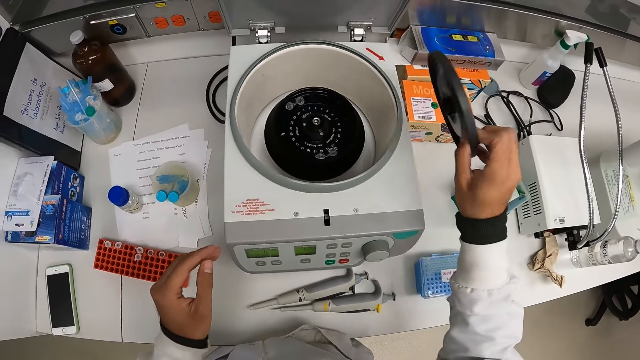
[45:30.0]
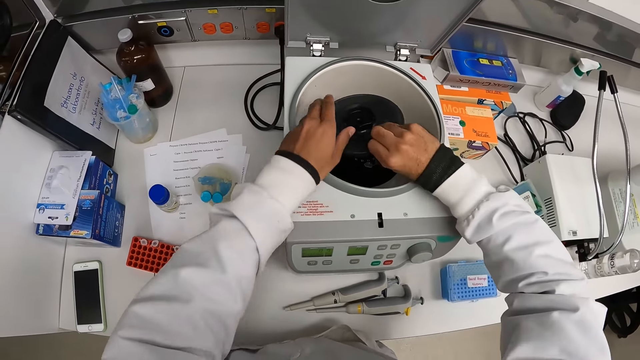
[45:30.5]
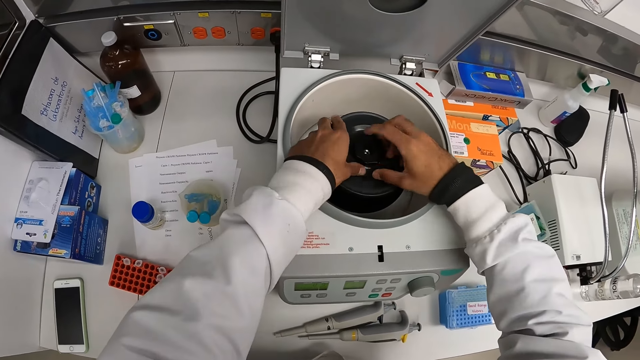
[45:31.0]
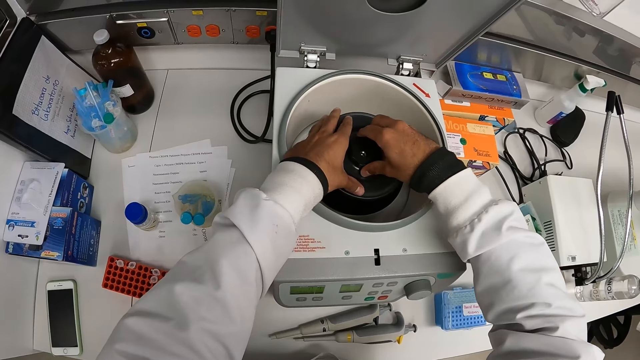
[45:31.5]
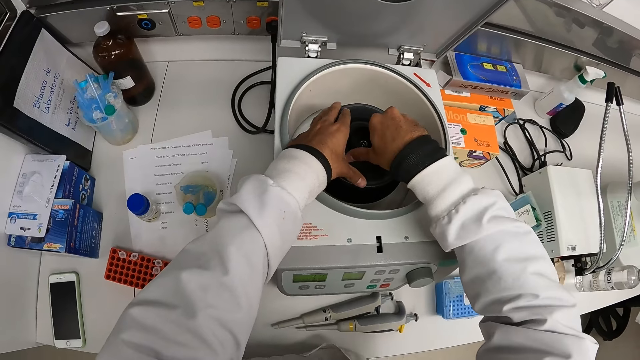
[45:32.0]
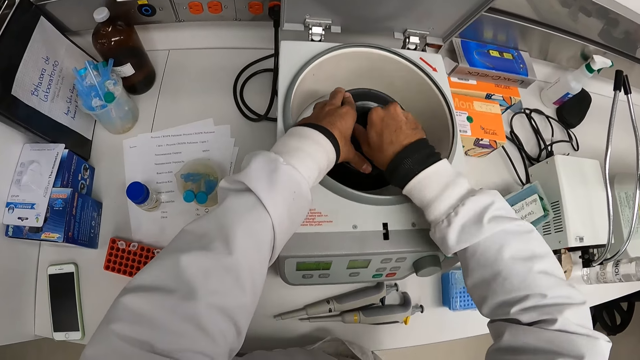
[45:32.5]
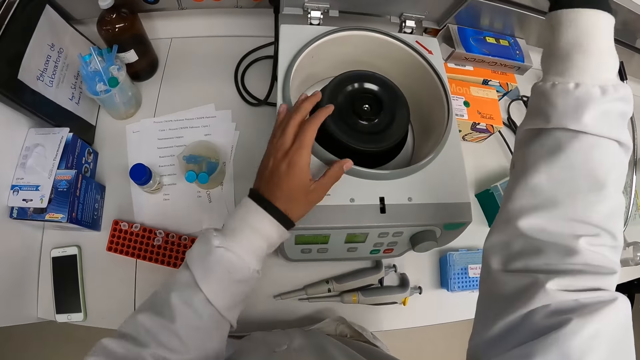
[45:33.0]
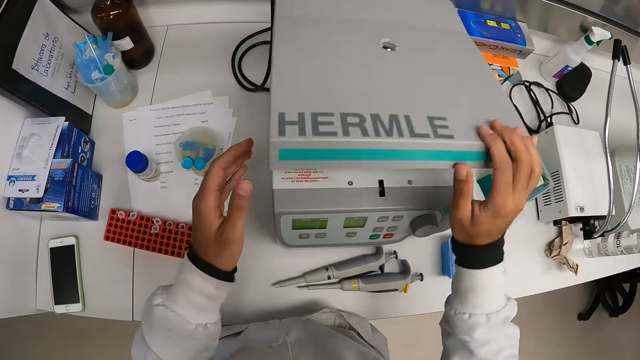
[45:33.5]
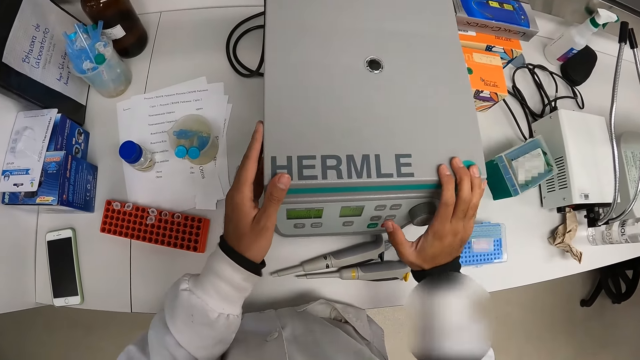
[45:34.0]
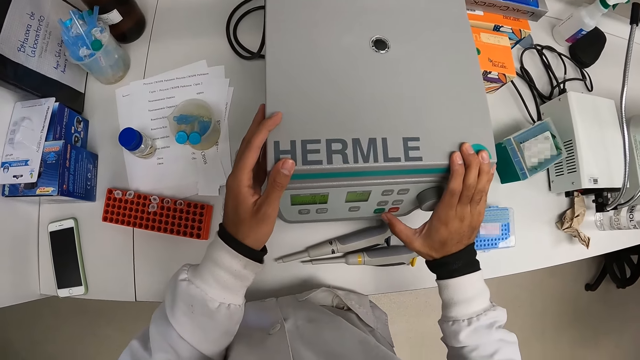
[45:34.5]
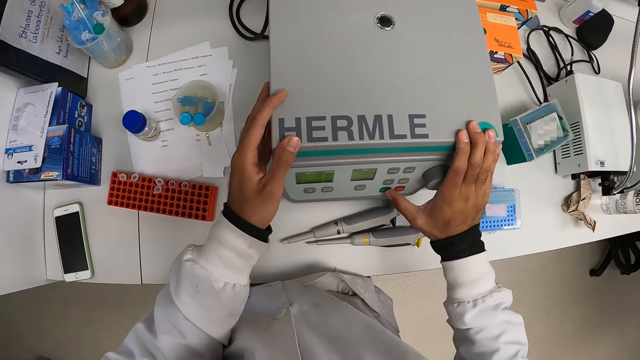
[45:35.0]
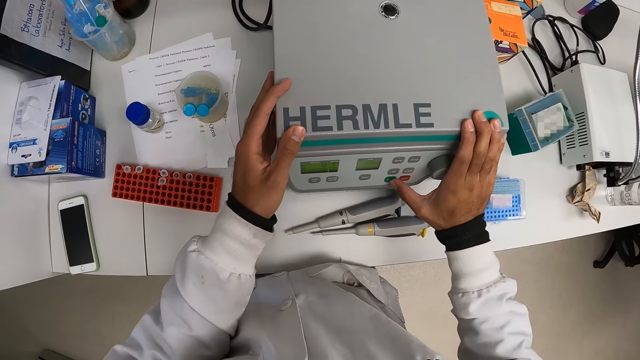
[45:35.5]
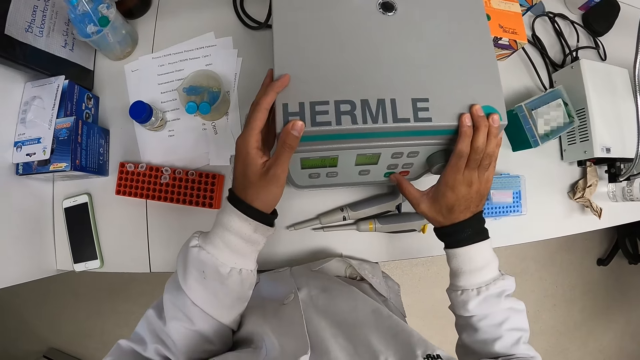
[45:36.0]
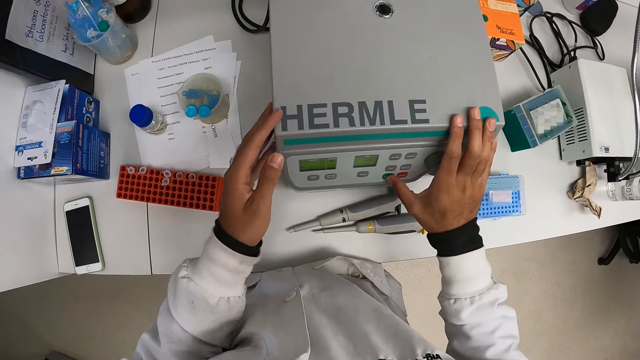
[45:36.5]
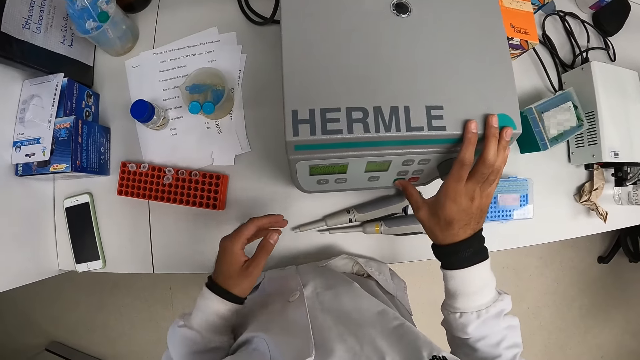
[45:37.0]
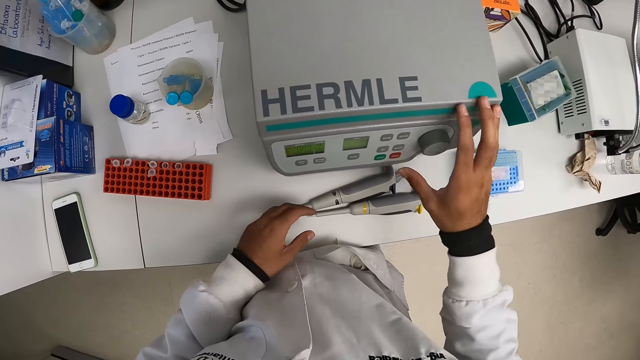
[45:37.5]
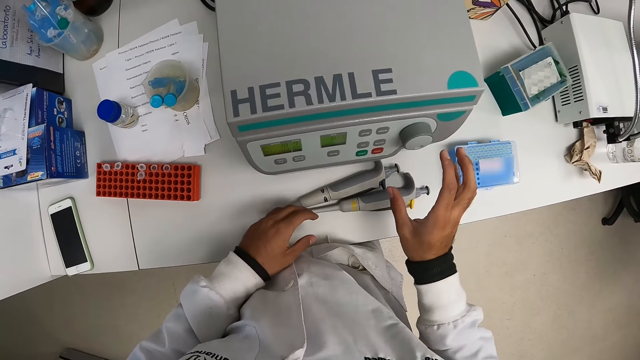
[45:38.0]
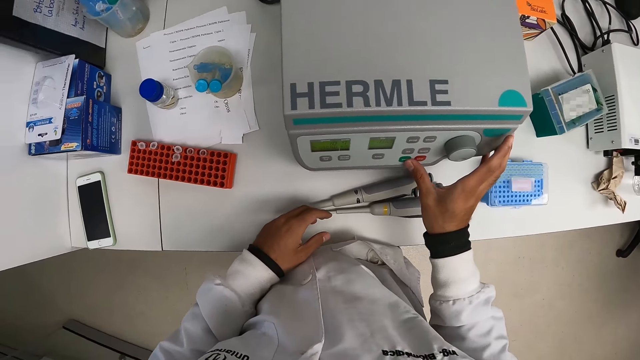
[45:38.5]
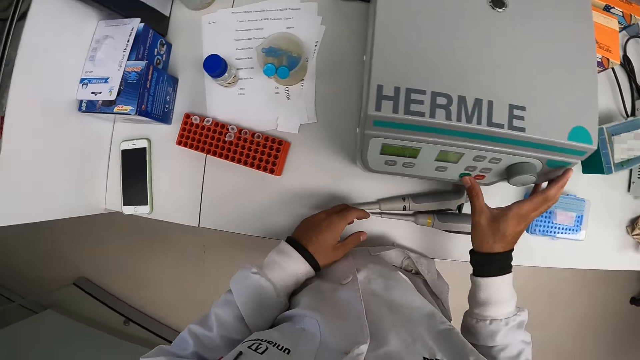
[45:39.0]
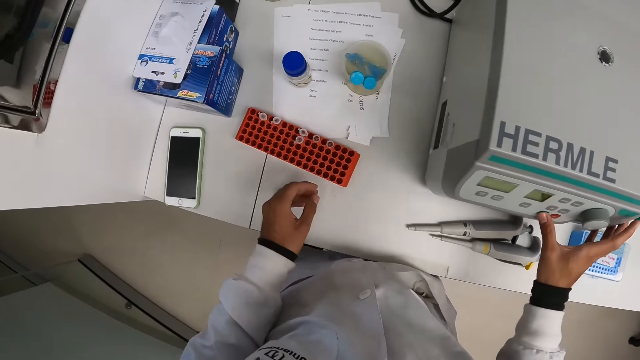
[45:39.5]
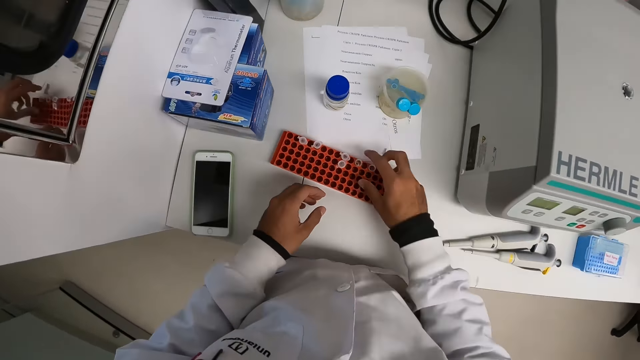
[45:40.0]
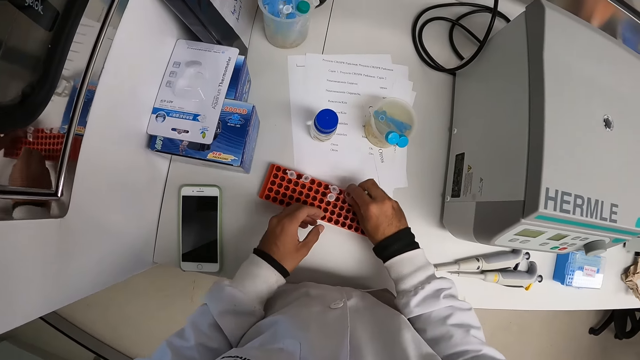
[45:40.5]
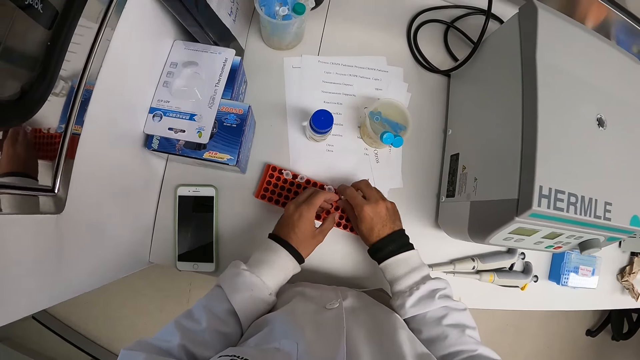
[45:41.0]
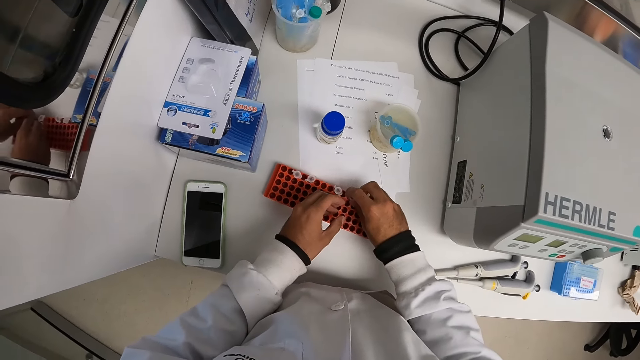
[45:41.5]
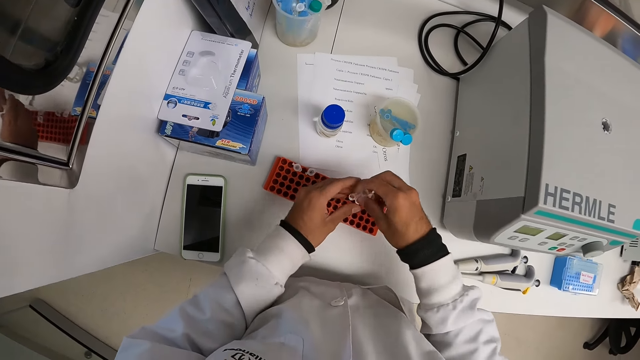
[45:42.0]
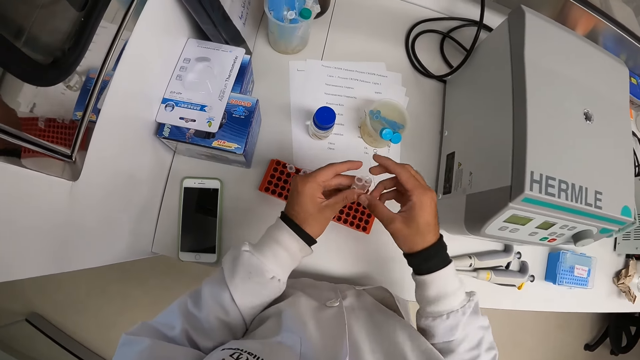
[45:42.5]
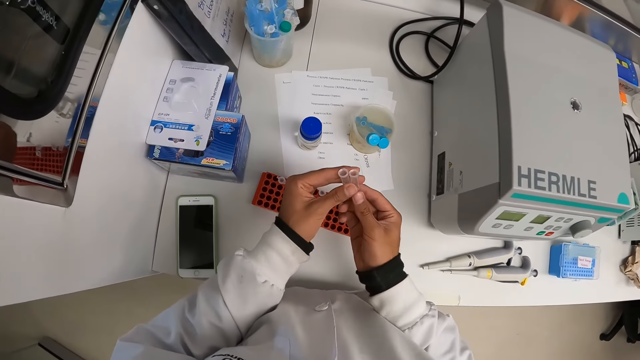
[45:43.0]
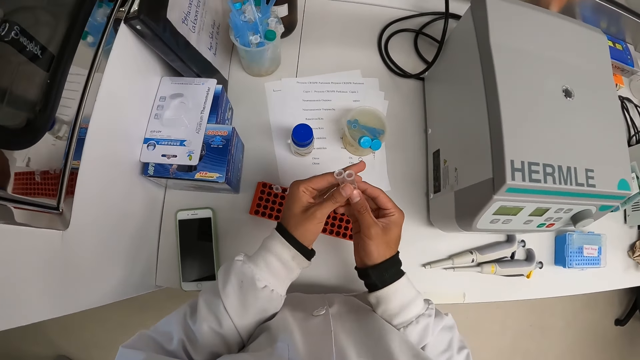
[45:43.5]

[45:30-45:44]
The camera wearer carries the centrifuge chamber lid from the table with her right hand. She covers the centrifuge chamber with the lid with her right hand. She closes the centrifuge lid with her right hand. She presses a button on the centrifuge with her right hand. She operates the centrifuge. She carries a test tube on the tube rack with her right hand. She holds the sample. She touches the test tube with her left hand.

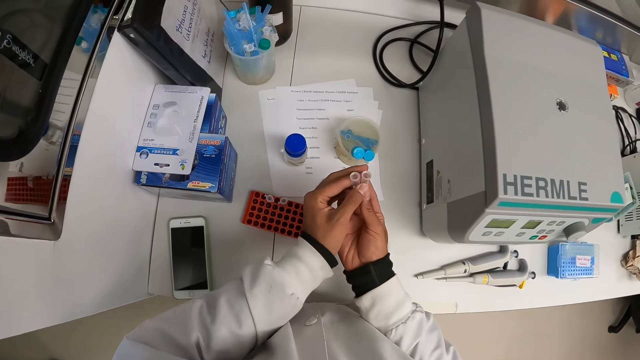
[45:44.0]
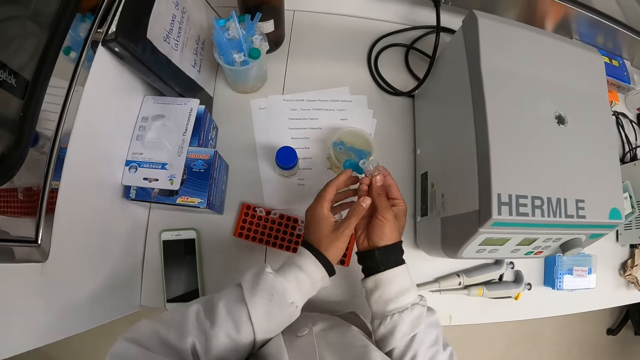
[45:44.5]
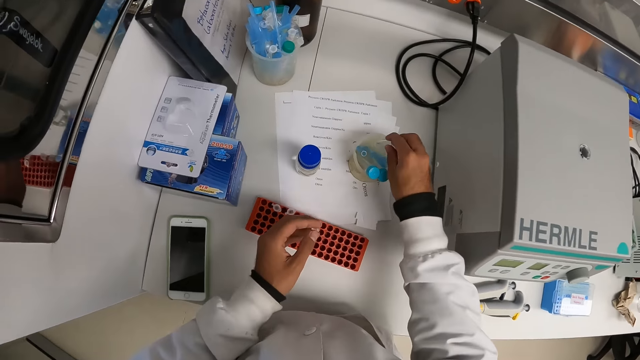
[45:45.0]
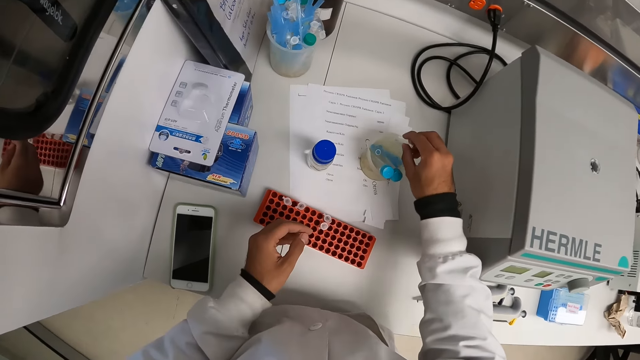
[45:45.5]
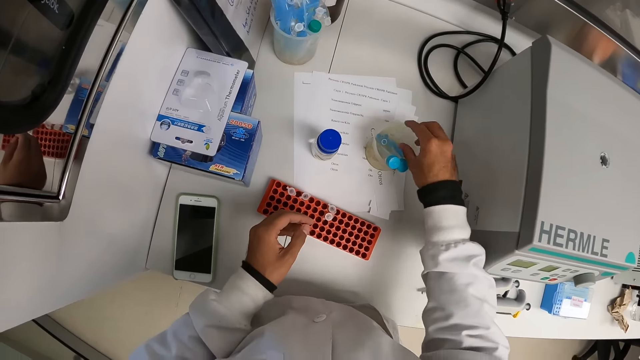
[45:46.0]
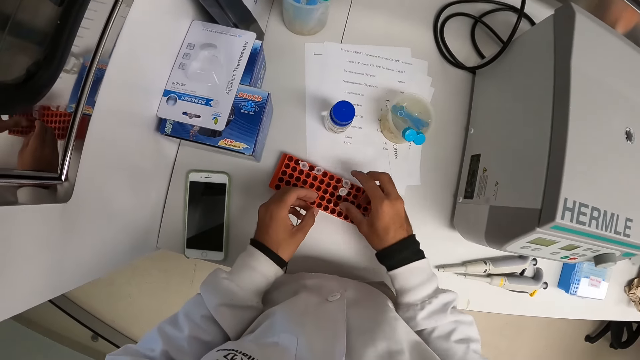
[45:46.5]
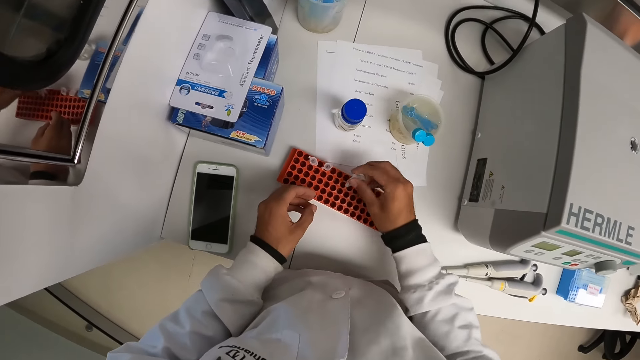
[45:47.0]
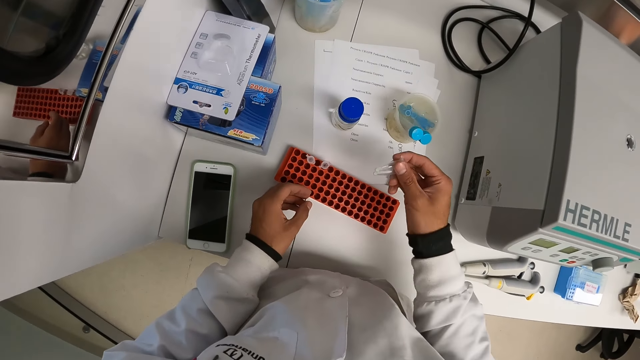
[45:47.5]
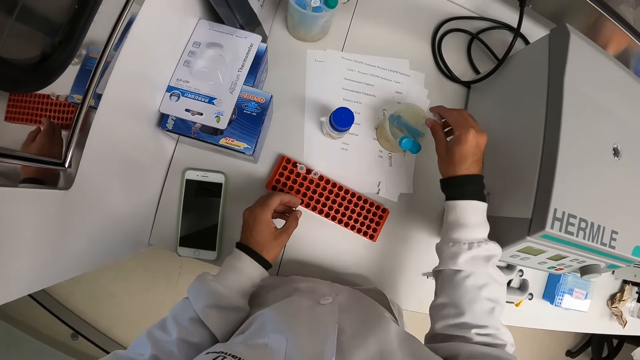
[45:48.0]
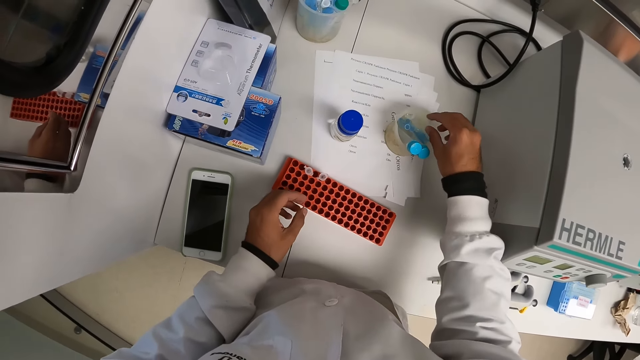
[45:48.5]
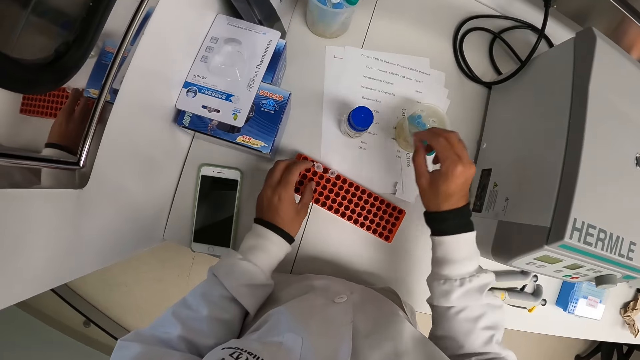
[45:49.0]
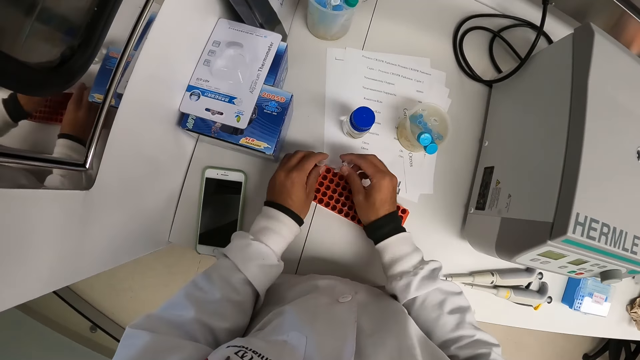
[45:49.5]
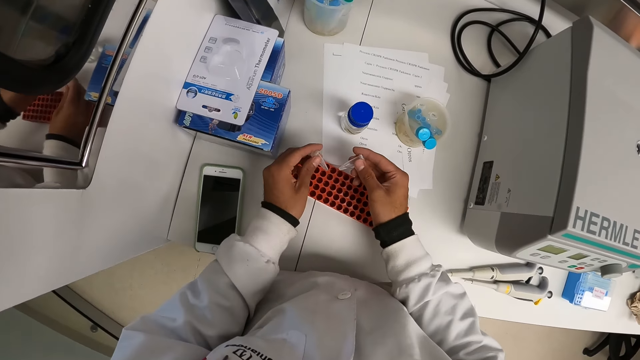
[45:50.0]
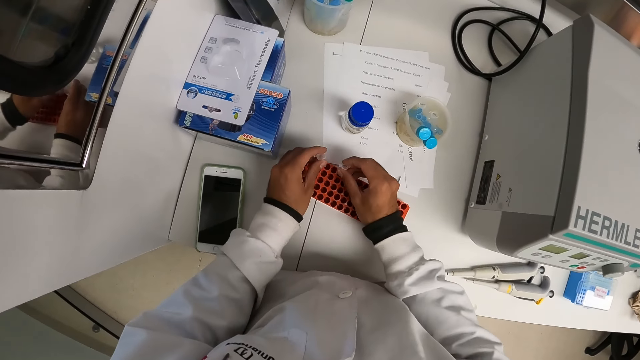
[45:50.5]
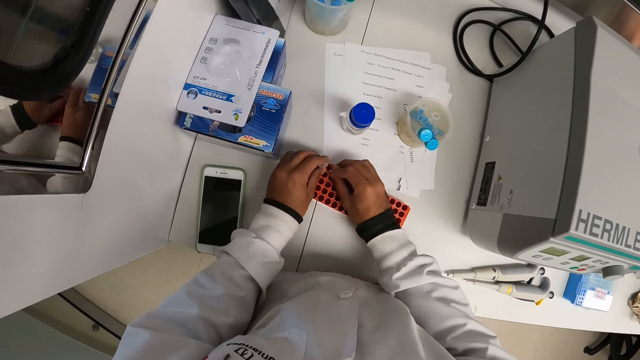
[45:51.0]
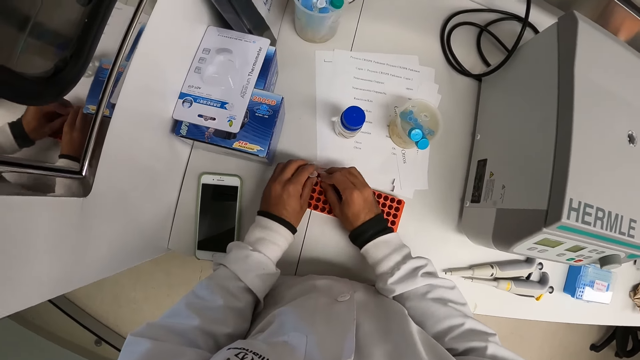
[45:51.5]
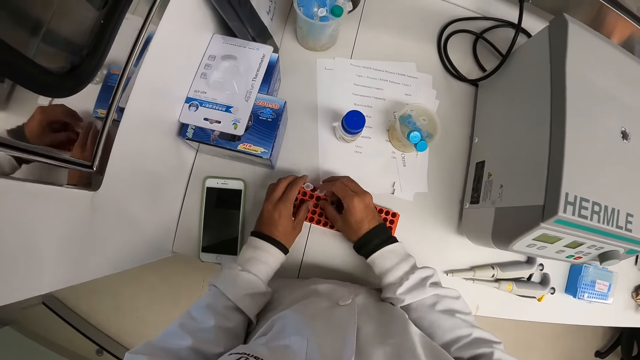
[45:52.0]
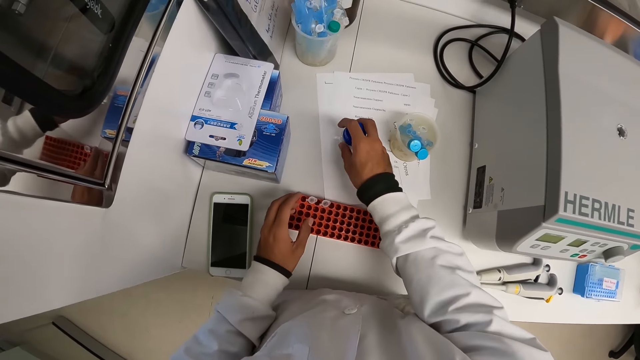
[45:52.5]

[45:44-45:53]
The camera wearer keeps the test tube in a container with her right hand. She pours the chemical. She carries a test tube on the tube rack with her right hand. She keeps the test tube in the container with her right hand. She touches the test tubes on the rack with both hands. She carries a container from the table with her right hand. She holds a bottle.
